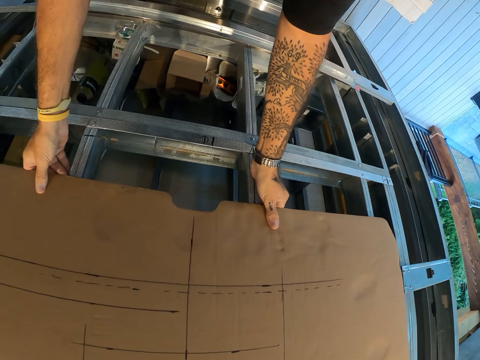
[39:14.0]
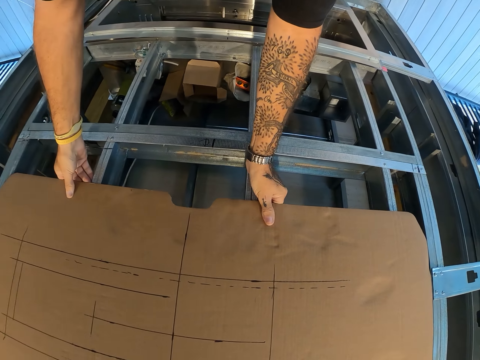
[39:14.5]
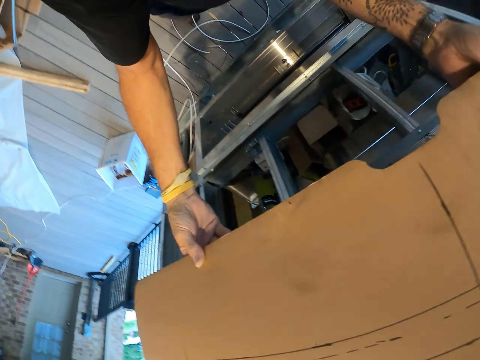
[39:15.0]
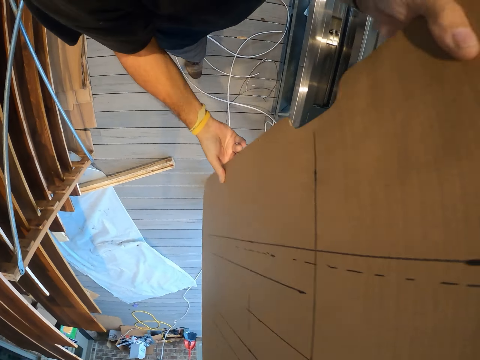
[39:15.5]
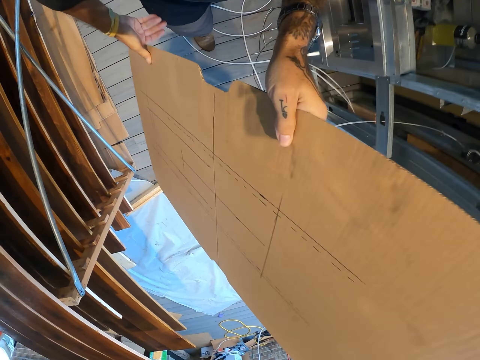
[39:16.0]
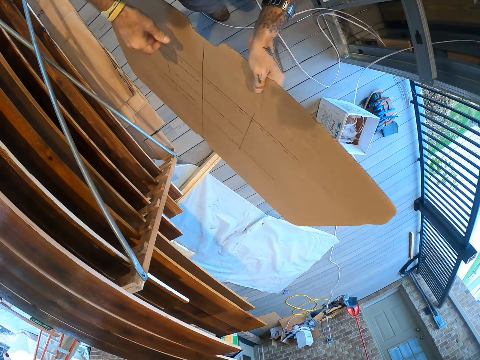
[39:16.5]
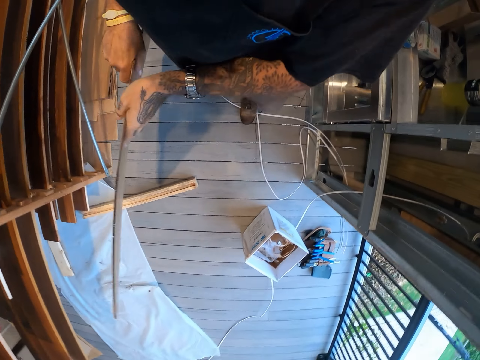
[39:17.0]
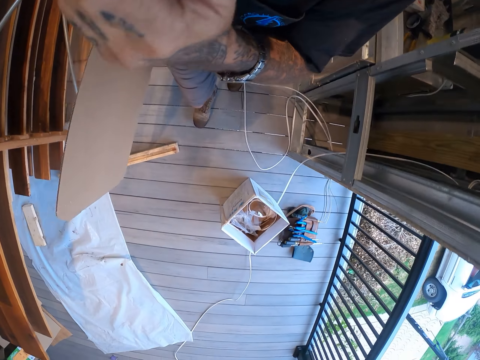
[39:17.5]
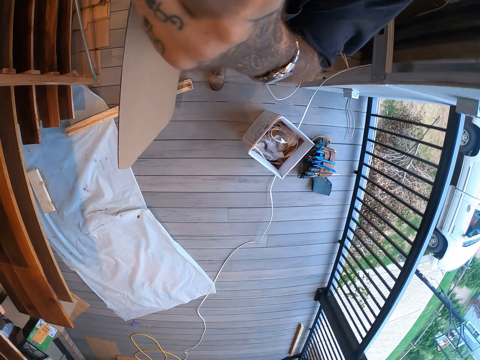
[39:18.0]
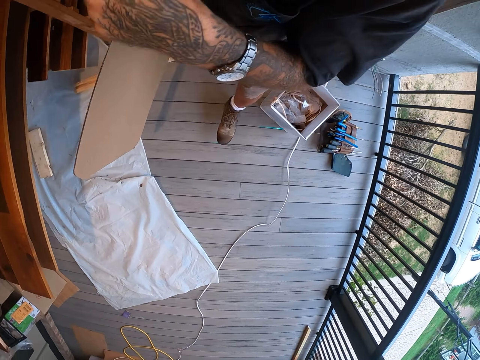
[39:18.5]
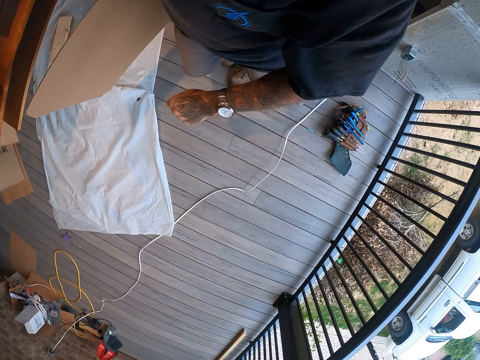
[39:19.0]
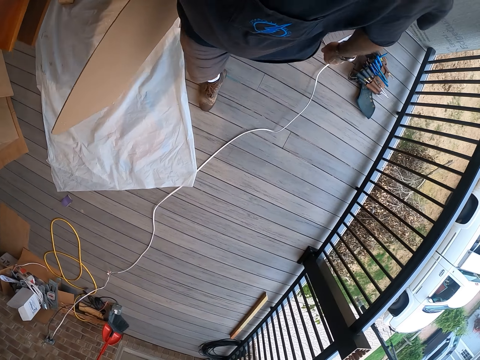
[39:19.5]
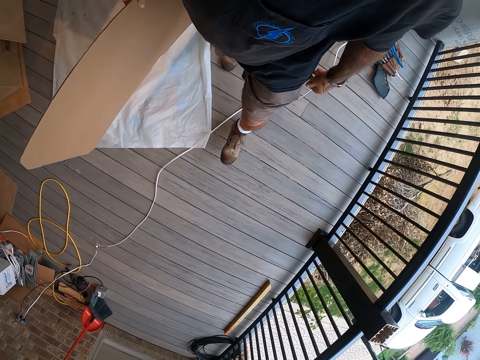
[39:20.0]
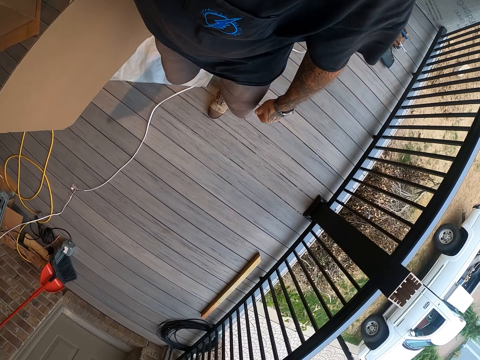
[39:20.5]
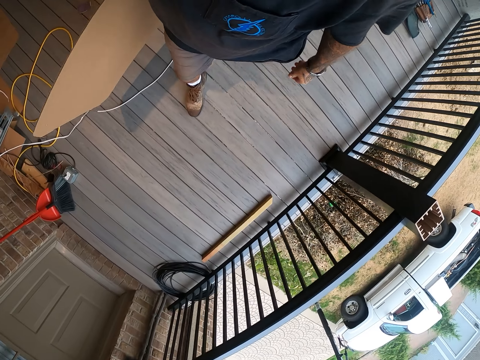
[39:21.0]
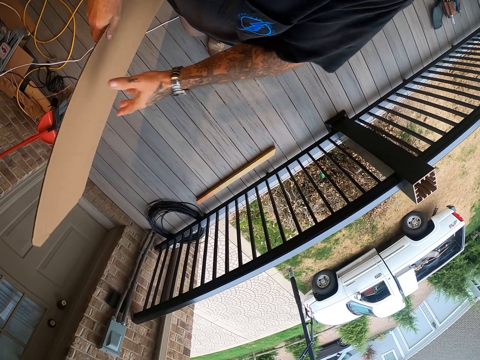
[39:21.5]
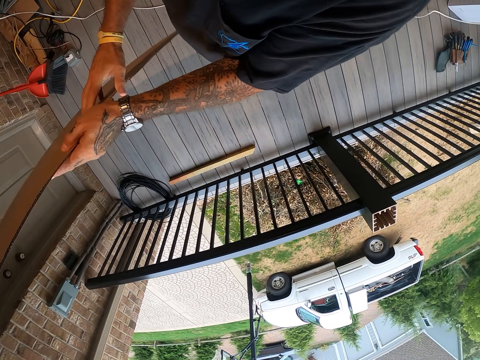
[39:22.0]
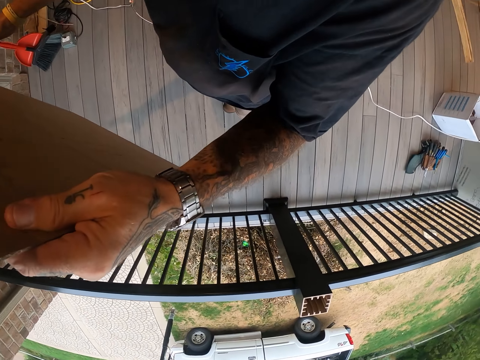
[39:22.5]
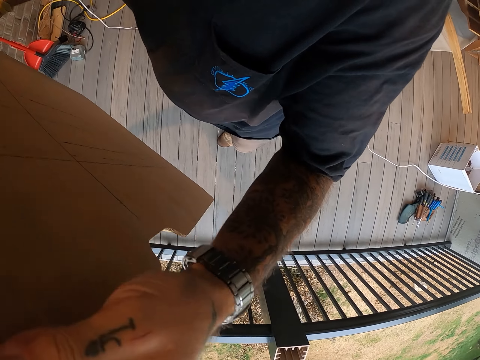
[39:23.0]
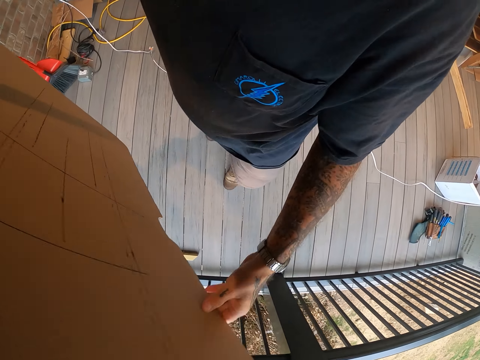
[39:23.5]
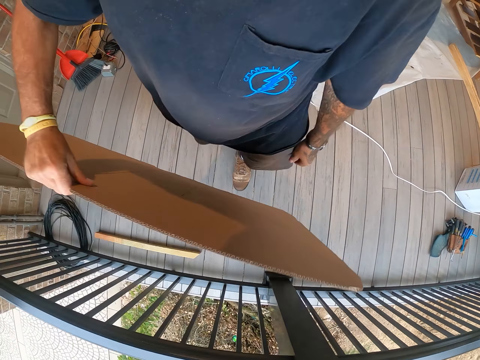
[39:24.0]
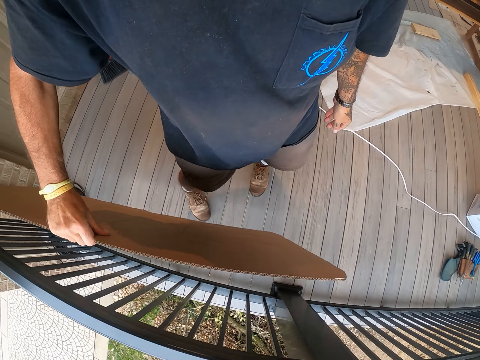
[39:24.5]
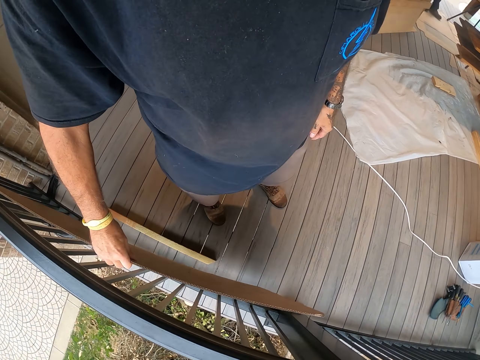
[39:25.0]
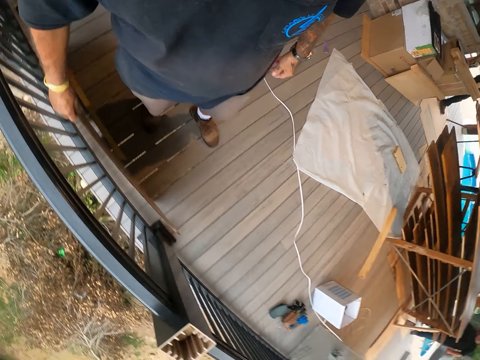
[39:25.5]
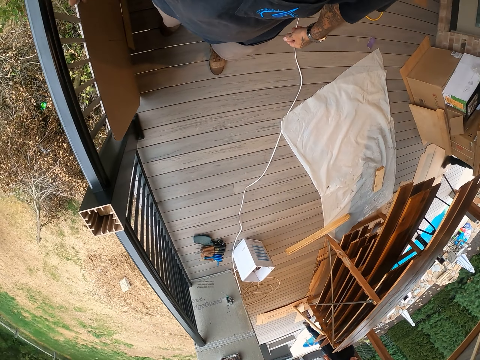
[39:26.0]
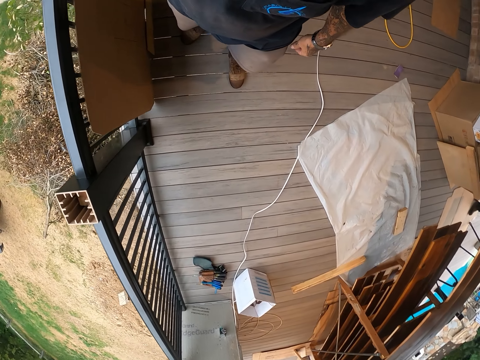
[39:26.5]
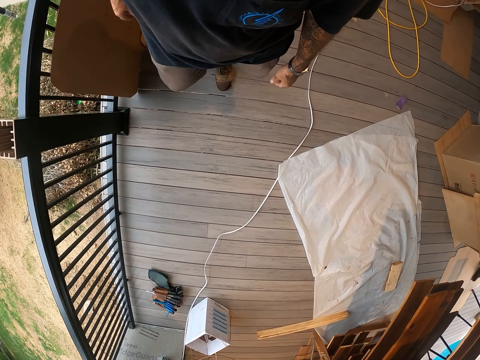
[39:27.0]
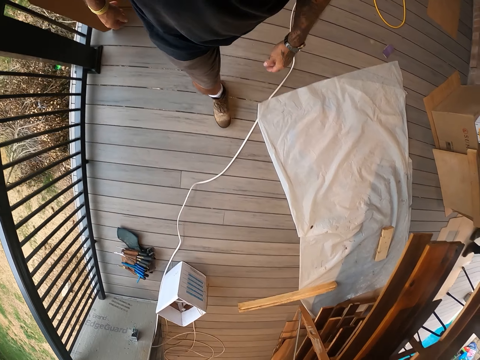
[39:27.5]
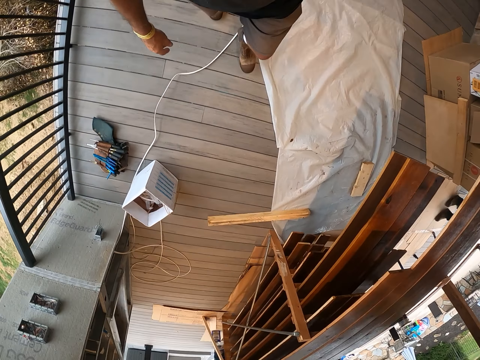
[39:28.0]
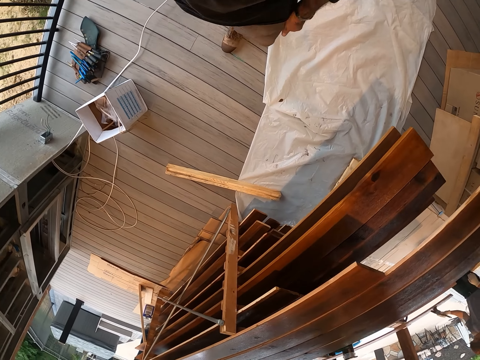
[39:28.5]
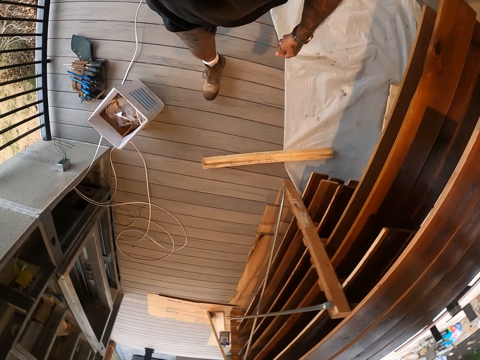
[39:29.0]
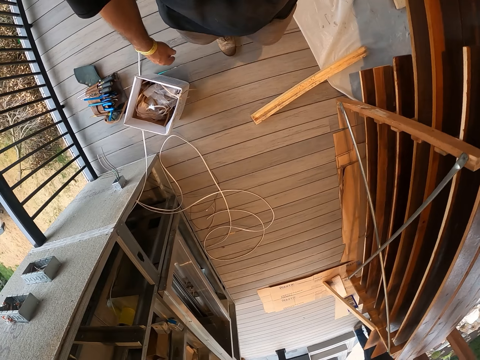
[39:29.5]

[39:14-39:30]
The camera wearer removes the cardboard from the shelf. He touches his face with his right hand. He walks around the workshop. He moves the cardboard in his hands. He stares down at the floor. He leans the cardboard on the balcony. He walks around the workshop.

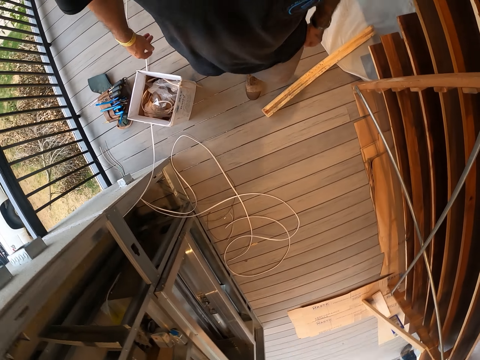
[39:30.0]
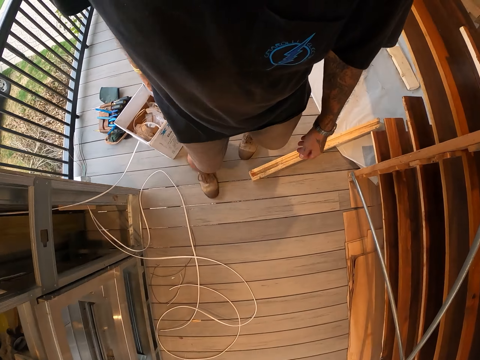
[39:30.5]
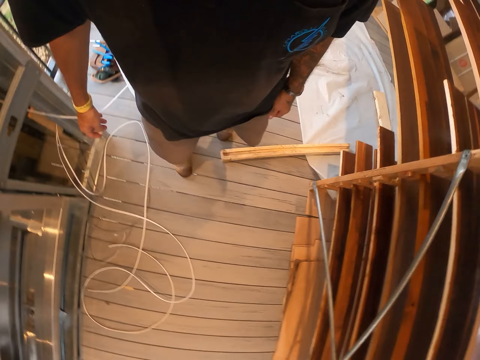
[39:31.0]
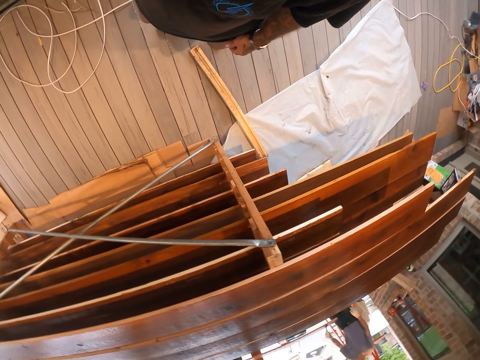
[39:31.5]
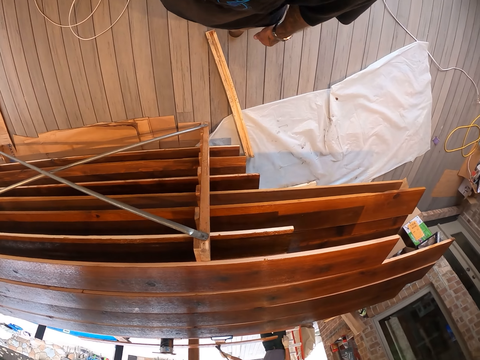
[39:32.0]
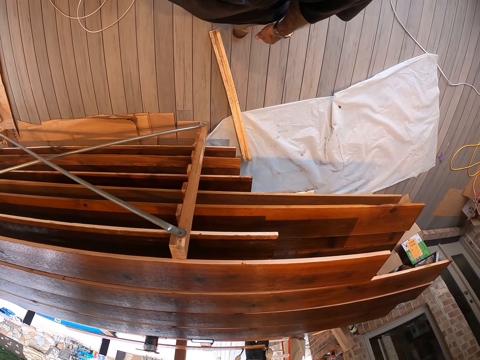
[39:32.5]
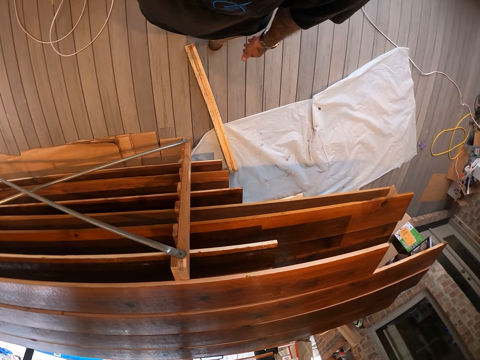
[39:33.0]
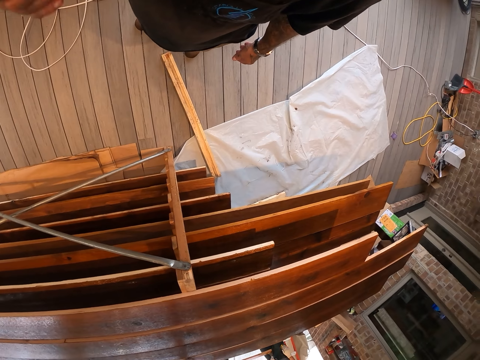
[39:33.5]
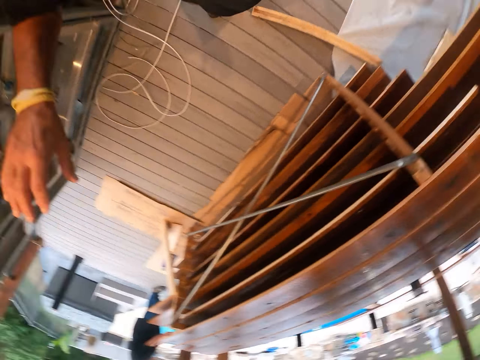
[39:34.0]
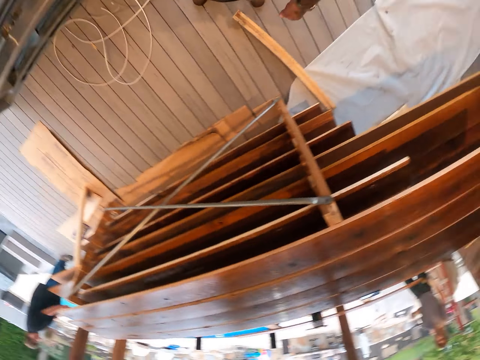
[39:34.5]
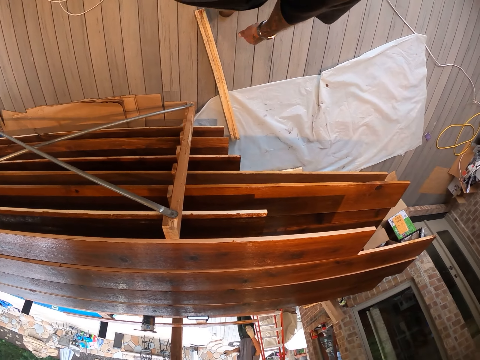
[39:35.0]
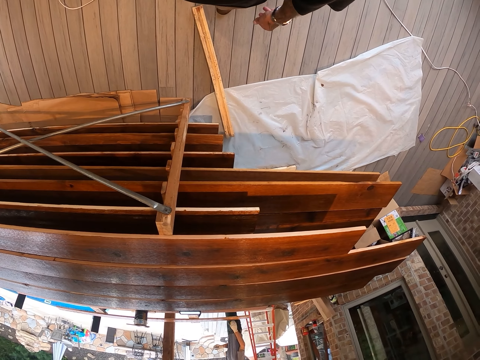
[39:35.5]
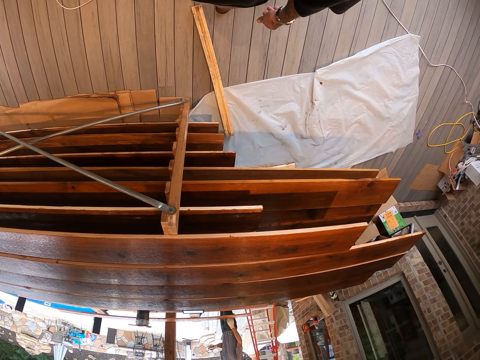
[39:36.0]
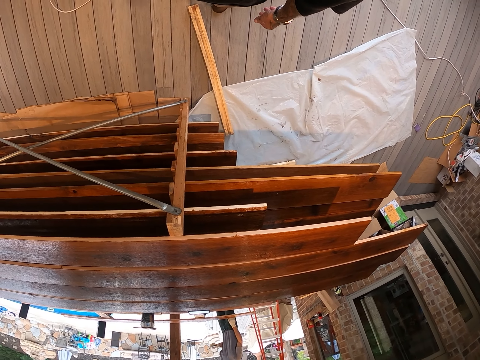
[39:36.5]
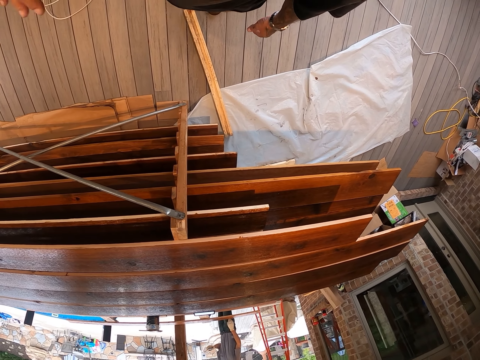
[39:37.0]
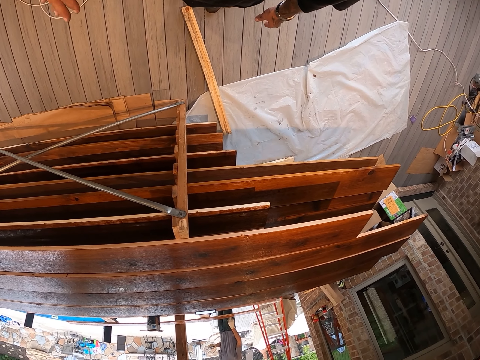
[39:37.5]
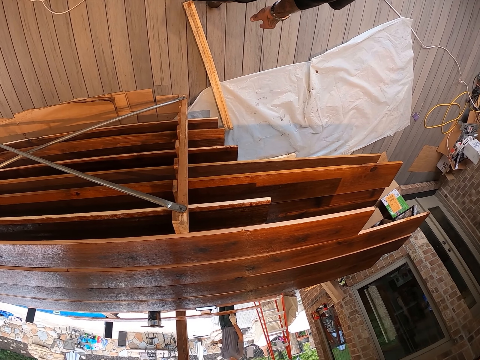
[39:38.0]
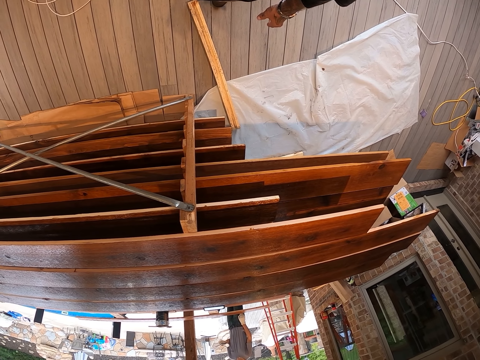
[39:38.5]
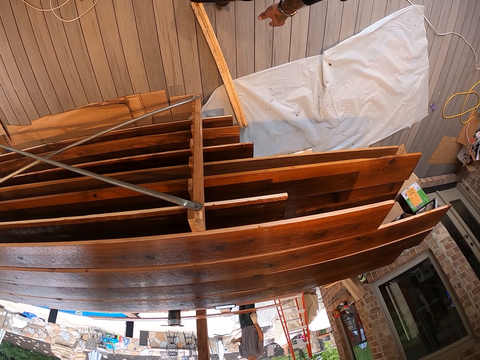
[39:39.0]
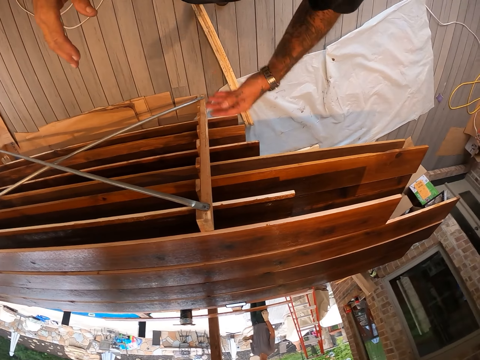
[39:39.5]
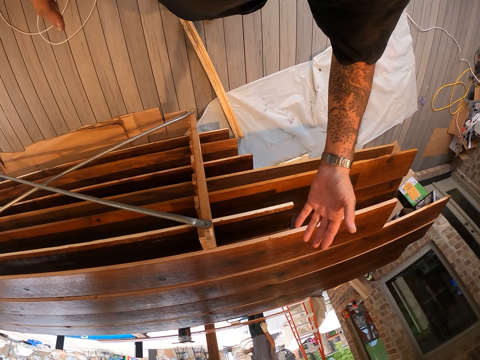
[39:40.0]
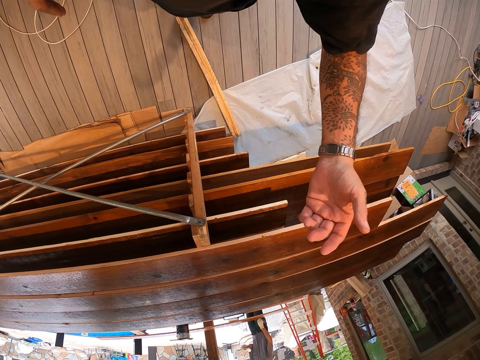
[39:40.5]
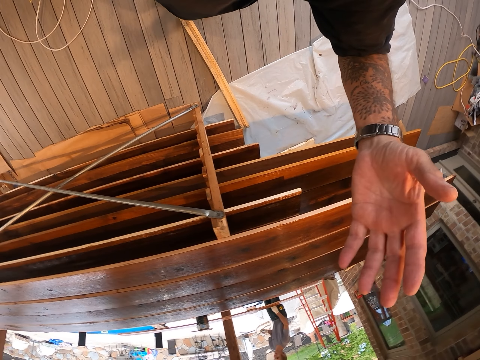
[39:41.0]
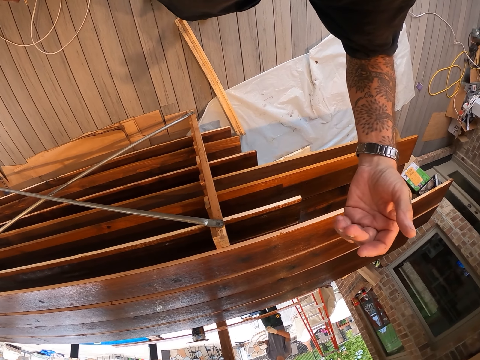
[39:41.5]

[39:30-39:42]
The camera wearer looks around the workshop. He stares at a person. He moves his hands.
